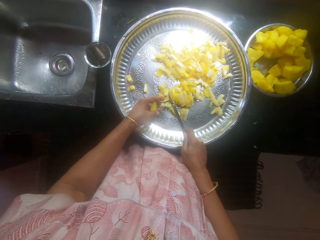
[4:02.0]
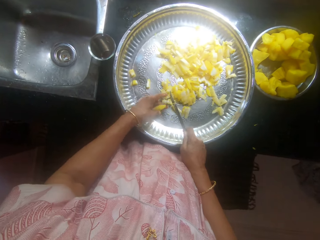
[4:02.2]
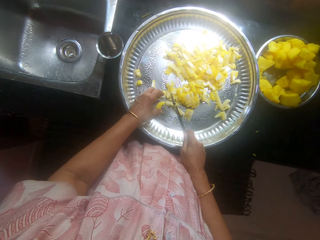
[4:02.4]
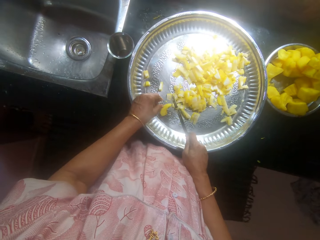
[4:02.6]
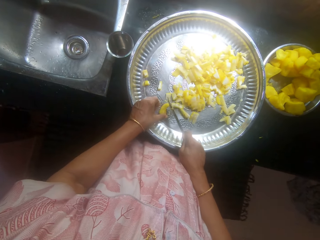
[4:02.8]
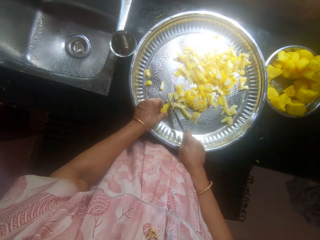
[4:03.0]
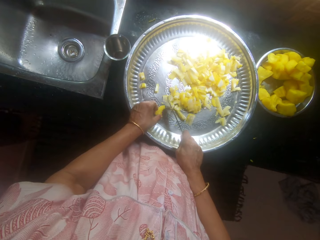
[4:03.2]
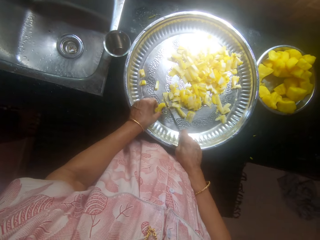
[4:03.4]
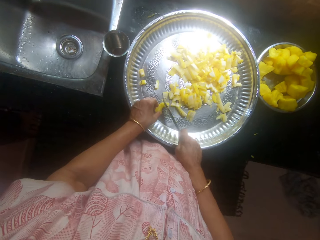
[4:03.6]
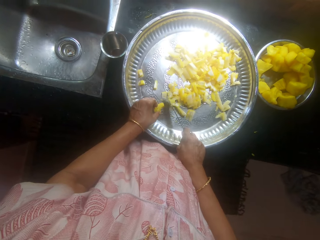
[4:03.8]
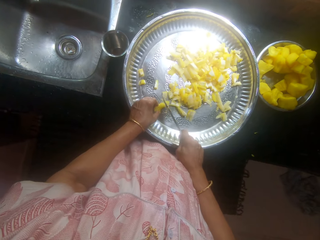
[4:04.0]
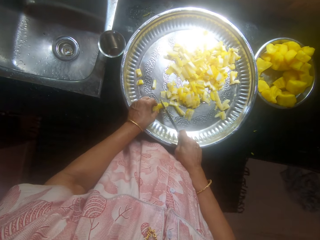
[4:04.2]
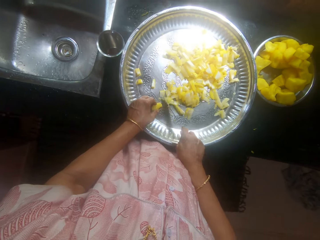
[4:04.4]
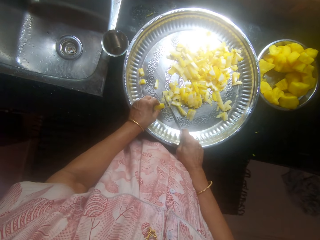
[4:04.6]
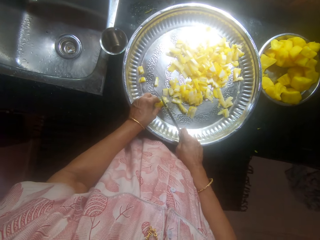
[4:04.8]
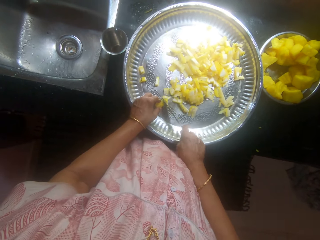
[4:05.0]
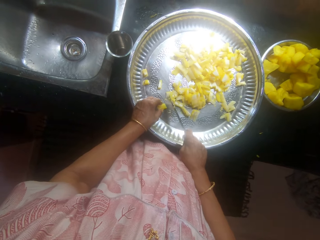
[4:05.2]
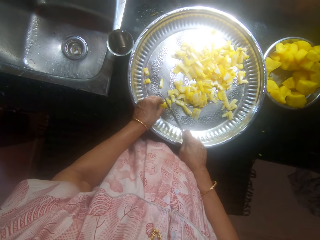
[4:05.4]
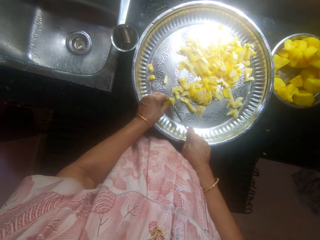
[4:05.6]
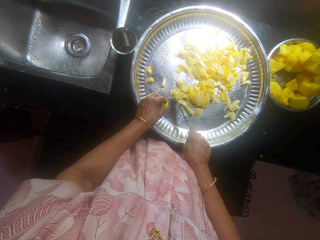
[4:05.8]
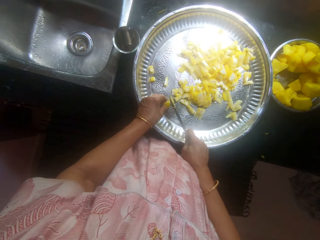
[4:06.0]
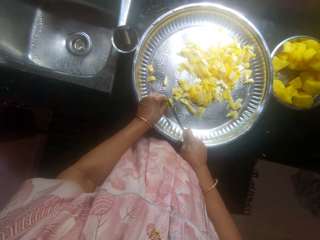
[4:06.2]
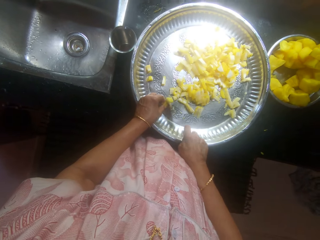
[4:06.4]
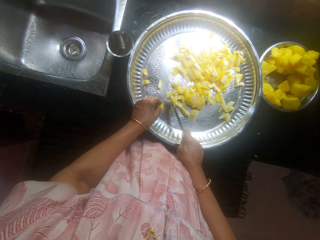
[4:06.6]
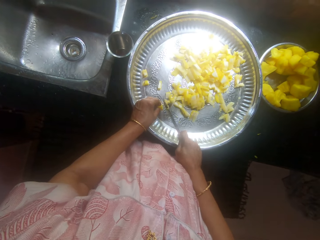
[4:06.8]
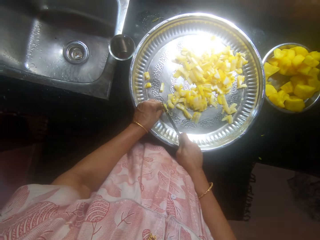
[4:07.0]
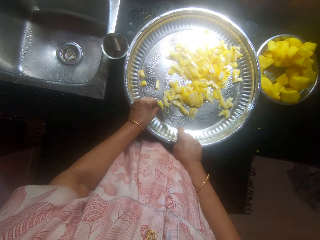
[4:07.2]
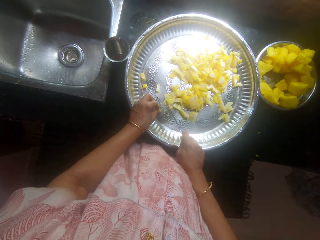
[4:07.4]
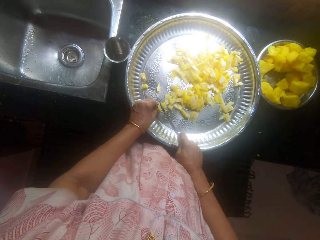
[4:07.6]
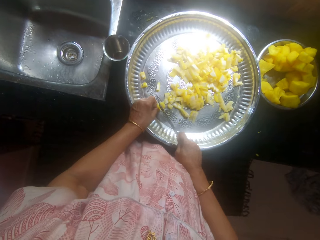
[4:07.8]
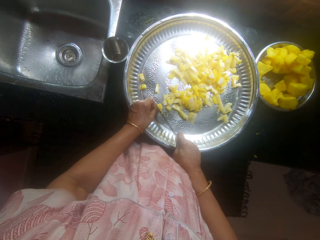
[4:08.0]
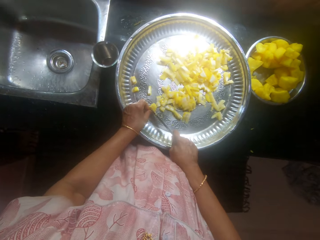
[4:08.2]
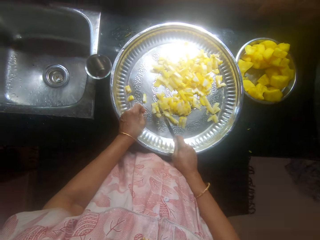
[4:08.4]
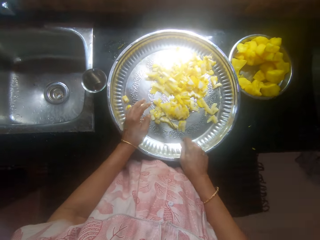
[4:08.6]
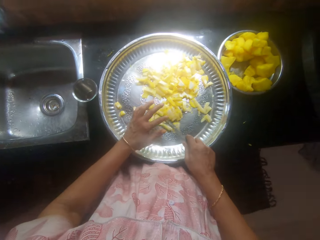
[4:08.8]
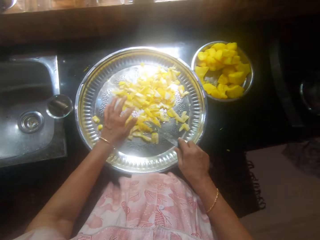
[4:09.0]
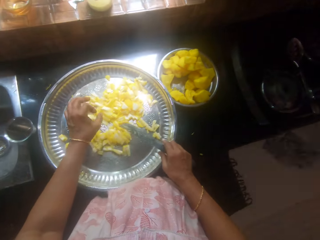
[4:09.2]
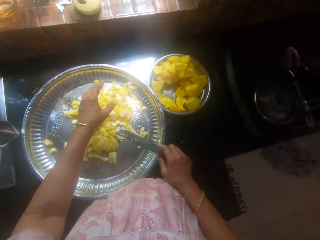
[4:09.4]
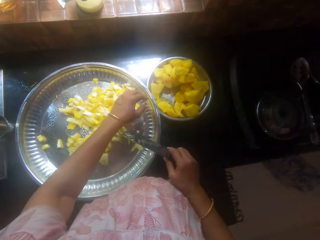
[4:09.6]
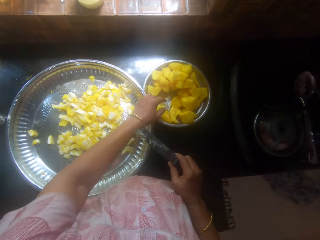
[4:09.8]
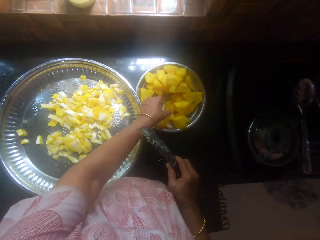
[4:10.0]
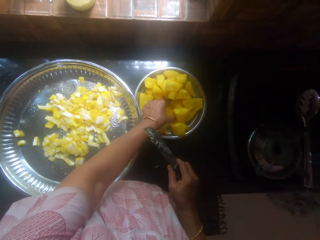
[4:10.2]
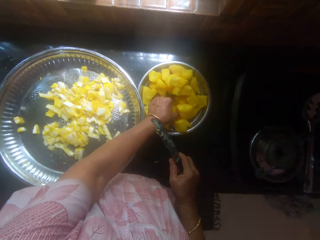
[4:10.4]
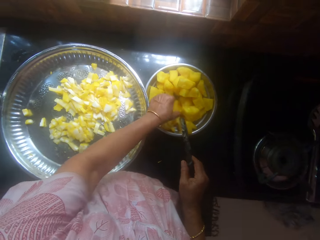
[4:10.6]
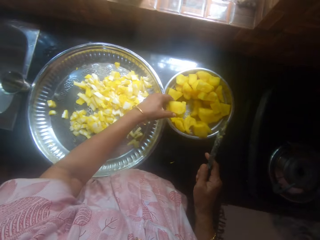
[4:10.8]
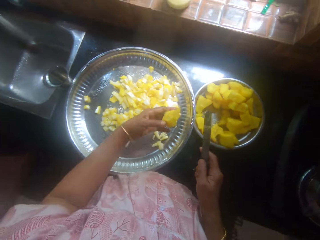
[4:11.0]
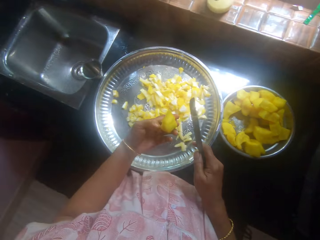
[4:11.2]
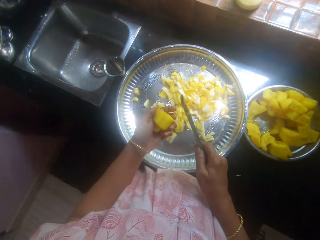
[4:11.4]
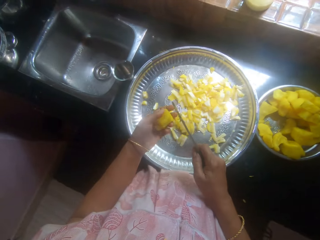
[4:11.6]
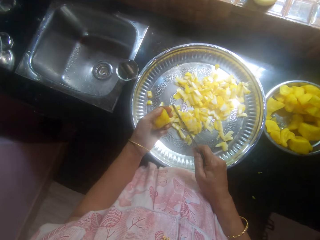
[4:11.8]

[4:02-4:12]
The camera wearer picks a butternut pumpkin from the bowl.

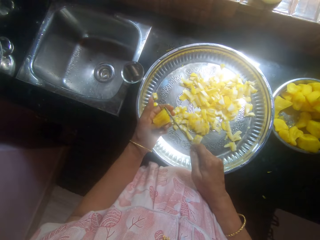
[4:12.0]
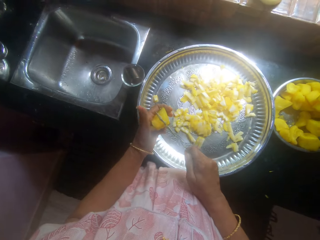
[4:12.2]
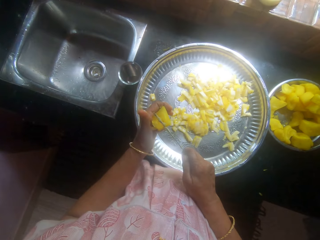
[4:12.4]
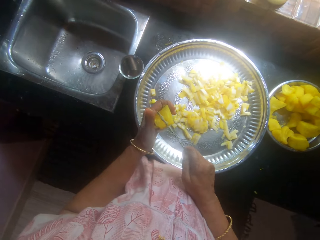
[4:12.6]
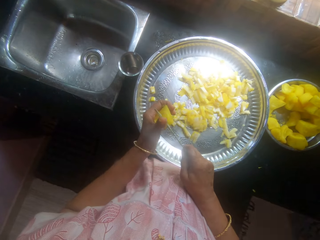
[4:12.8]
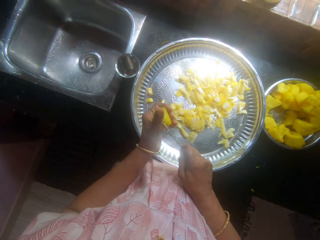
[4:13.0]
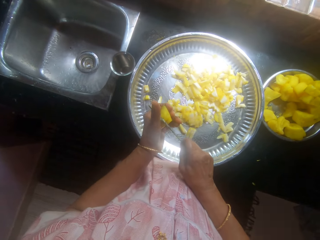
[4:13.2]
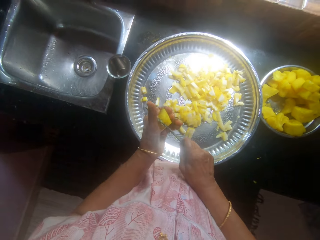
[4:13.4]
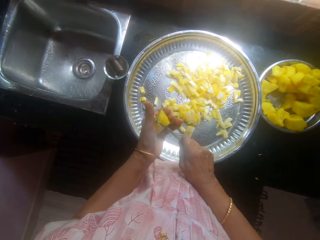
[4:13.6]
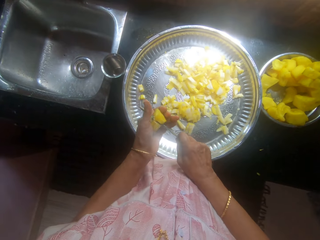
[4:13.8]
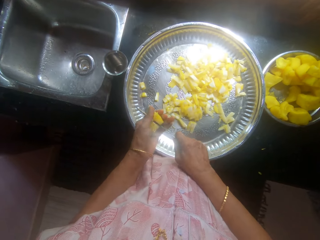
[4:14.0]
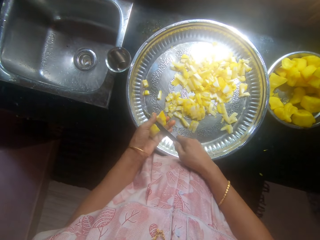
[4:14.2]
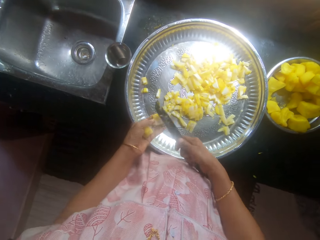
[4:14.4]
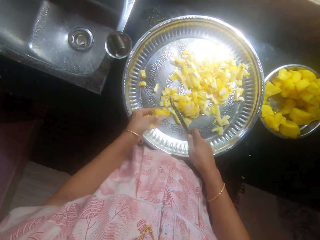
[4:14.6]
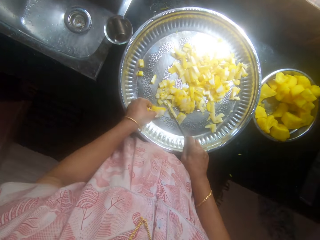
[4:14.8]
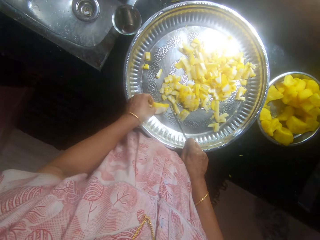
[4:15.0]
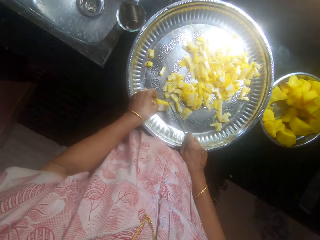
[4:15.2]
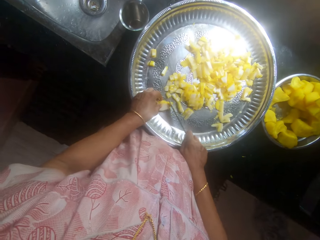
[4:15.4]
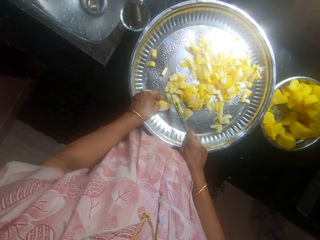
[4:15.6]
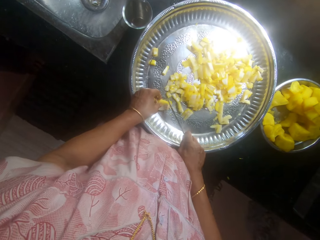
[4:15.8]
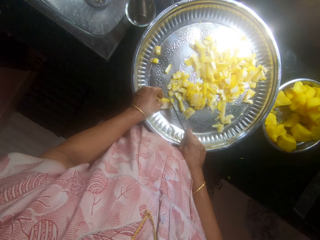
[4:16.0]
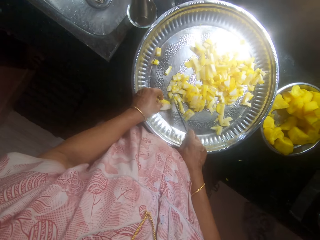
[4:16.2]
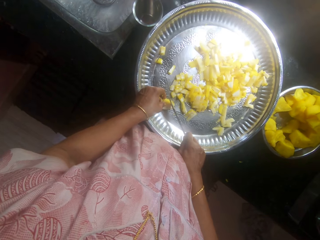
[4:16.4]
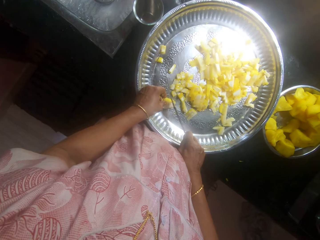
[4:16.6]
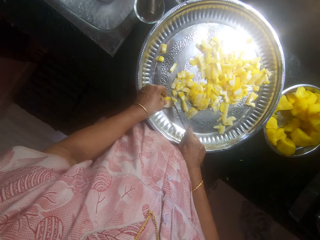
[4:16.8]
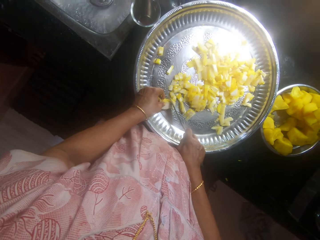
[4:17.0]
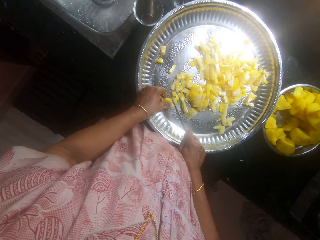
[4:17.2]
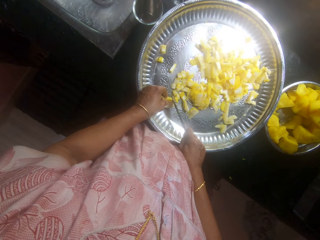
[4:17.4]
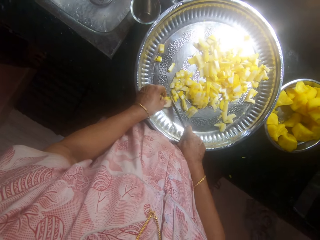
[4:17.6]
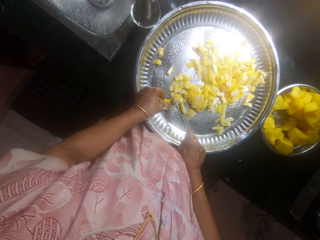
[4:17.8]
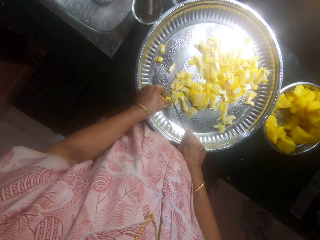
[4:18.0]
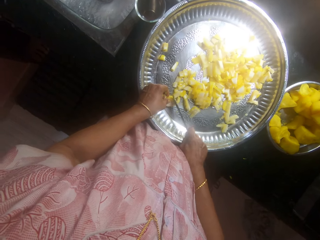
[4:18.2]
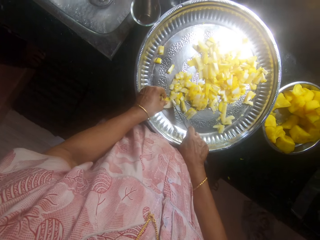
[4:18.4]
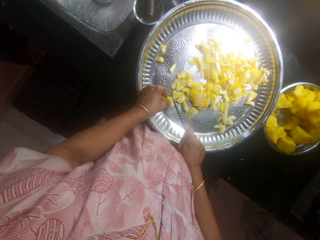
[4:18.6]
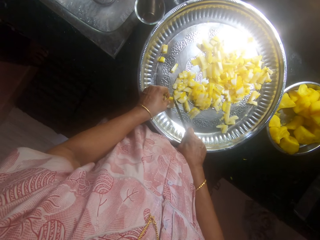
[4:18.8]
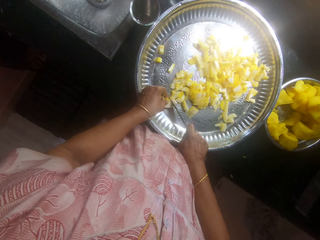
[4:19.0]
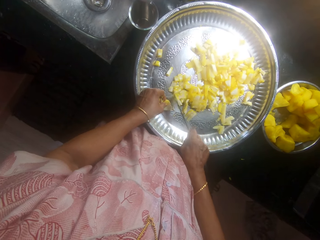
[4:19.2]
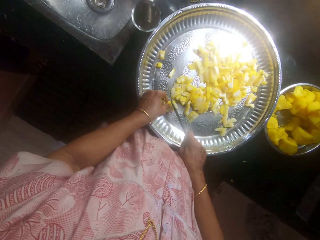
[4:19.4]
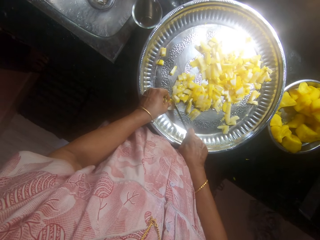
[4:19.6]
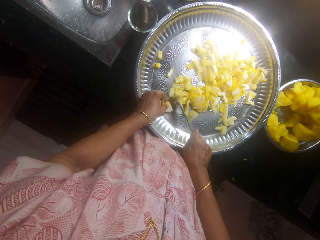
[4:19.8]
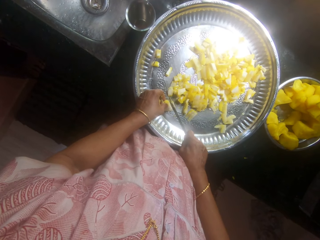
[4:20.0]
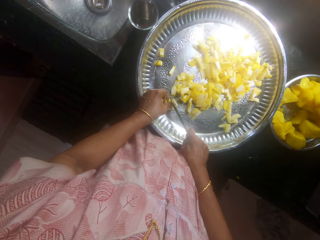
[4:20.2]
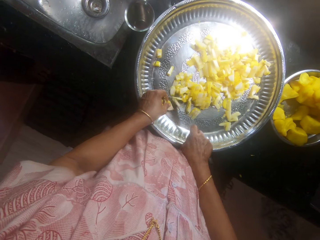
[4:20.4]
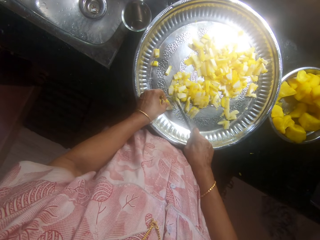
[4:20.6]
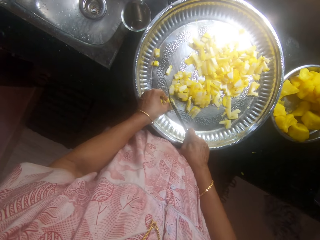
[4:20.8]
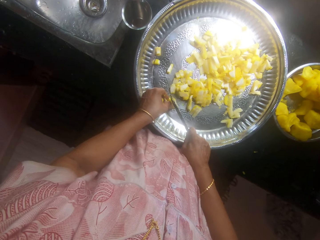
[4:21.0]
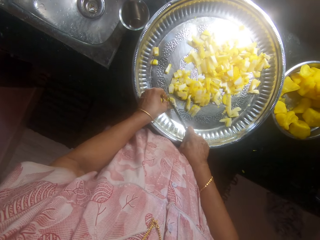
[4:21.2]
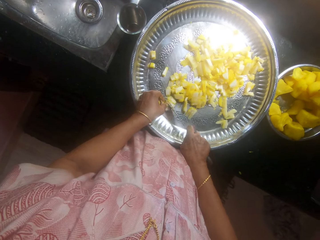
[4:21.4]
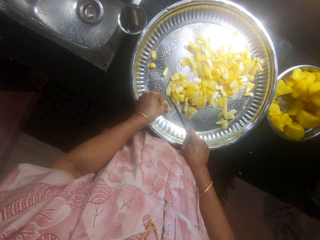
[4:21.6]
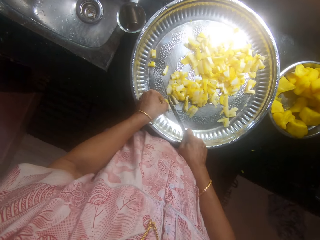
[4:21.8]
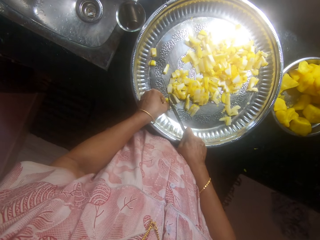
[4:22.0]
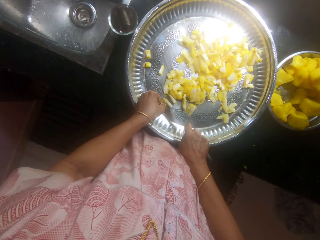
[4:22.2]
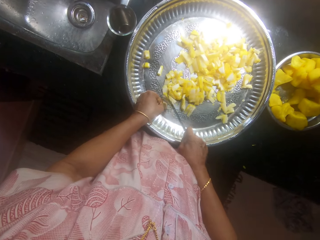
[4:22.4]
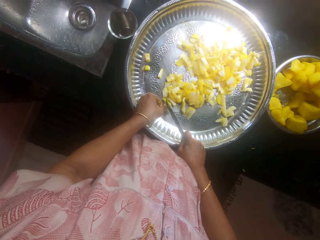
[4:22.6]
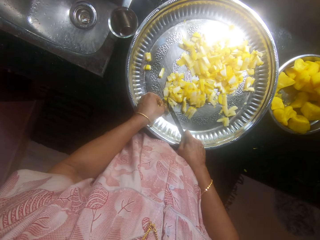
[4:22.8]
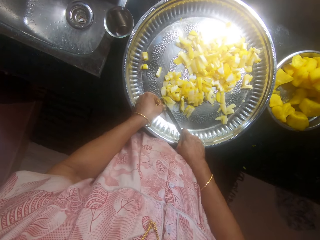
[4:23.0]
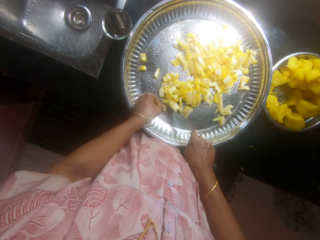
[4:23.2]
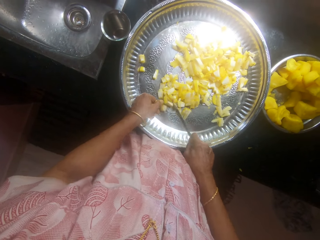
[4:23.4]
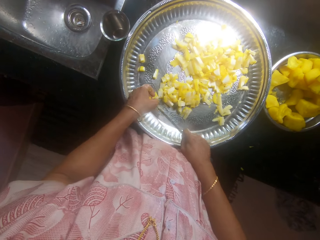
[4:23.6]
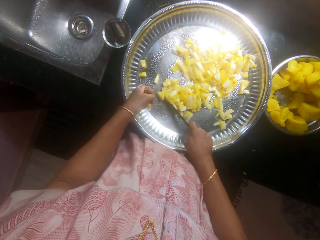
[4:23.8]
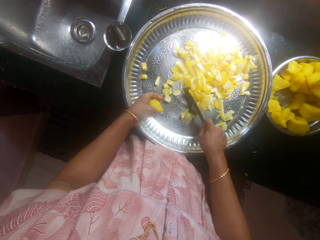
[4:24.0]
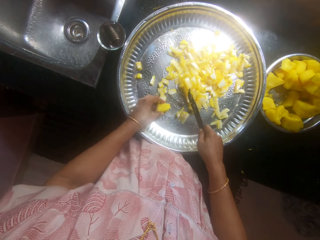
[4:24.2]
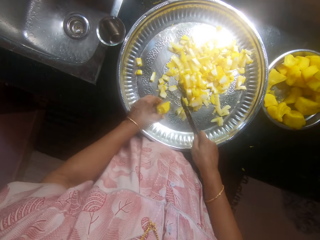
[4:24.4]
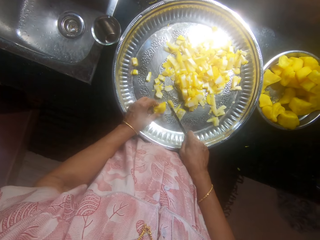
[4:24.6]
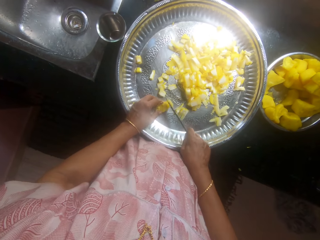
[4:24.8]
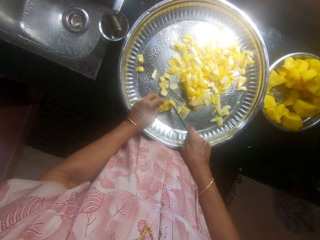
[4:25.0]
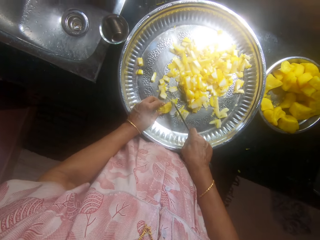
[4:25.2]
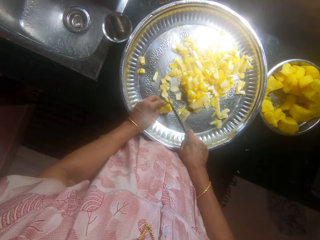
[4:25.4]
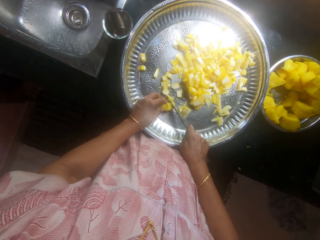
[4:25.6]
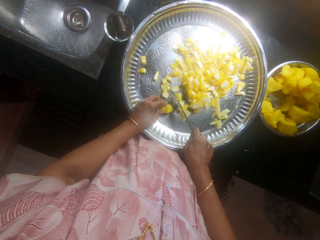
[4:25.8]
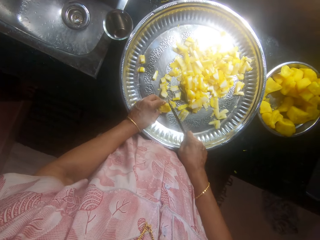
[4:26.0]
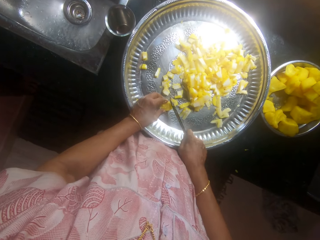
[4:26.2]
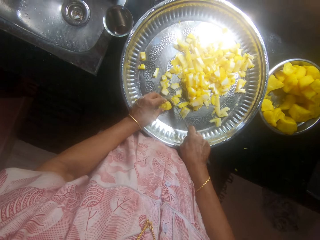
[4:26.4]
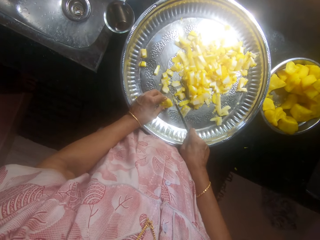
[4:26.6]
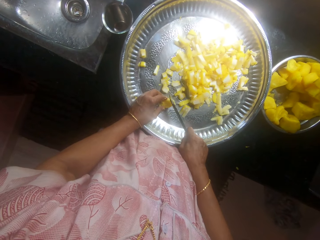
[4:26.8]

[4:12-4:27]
The camera wearer cuts the butternut pumpkin with the knife. They place the butternut pumpkin on the tray. They chop the butternut pumpkin with the knife in the tray.
